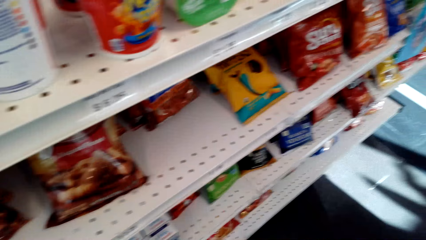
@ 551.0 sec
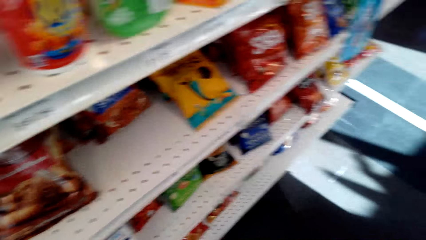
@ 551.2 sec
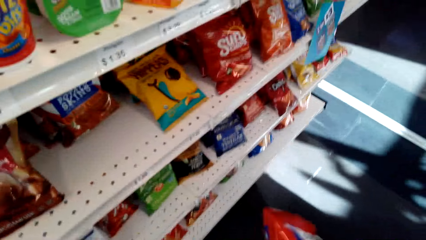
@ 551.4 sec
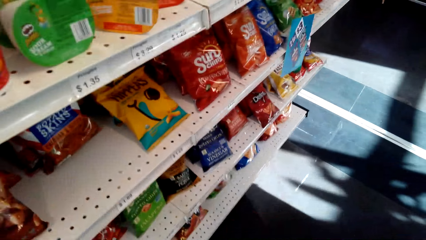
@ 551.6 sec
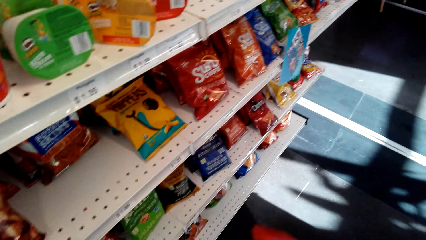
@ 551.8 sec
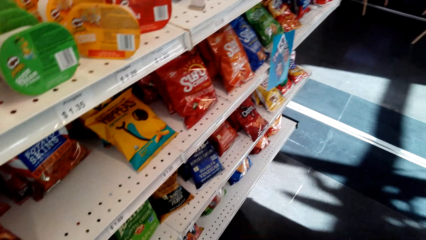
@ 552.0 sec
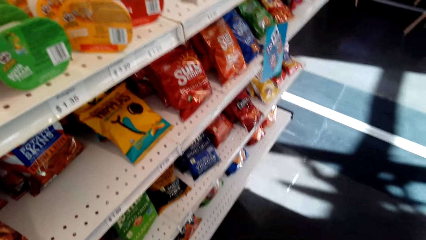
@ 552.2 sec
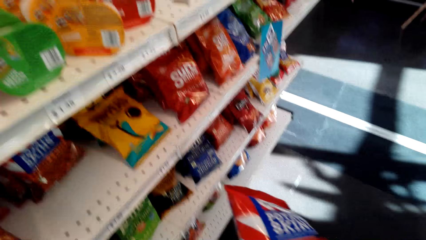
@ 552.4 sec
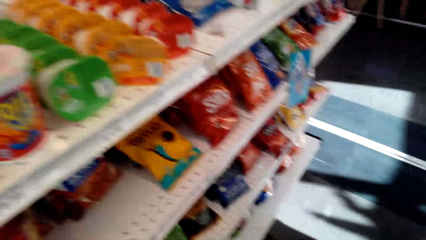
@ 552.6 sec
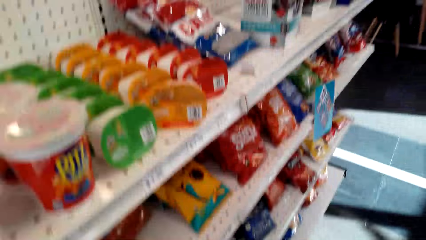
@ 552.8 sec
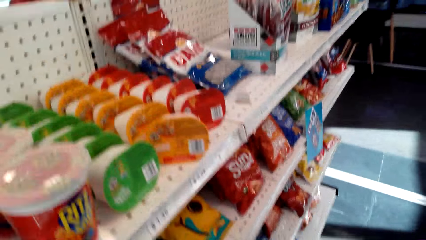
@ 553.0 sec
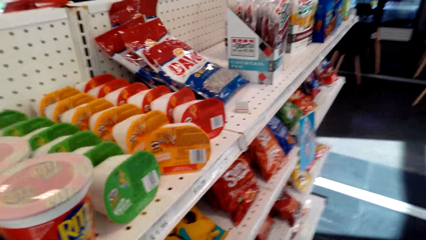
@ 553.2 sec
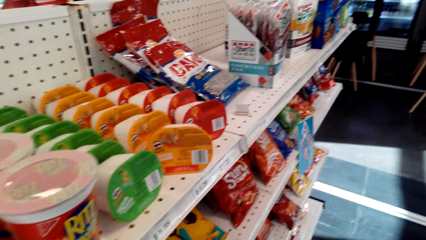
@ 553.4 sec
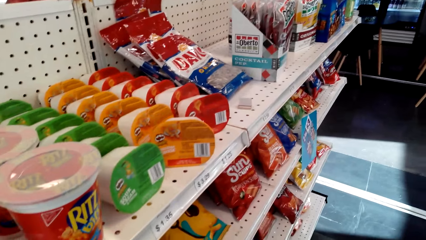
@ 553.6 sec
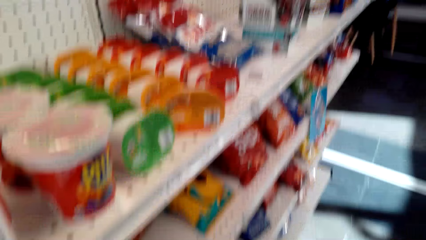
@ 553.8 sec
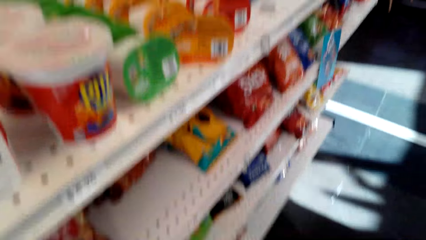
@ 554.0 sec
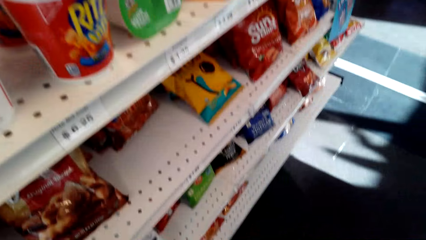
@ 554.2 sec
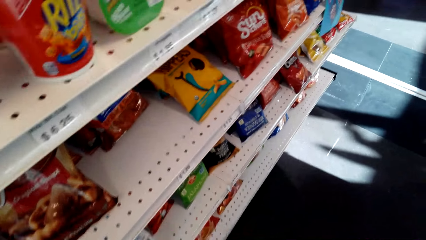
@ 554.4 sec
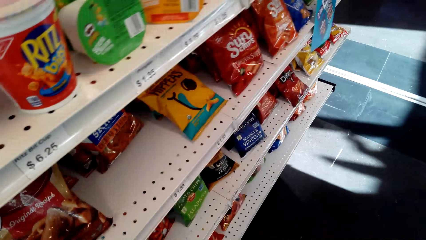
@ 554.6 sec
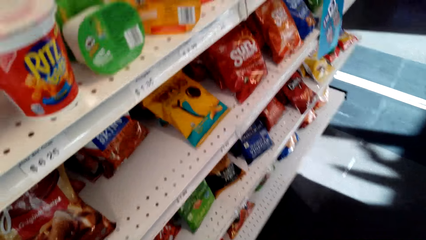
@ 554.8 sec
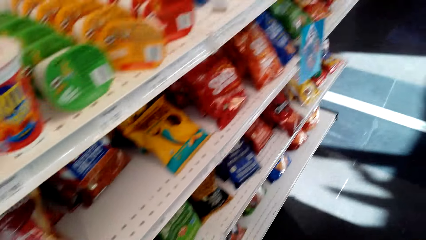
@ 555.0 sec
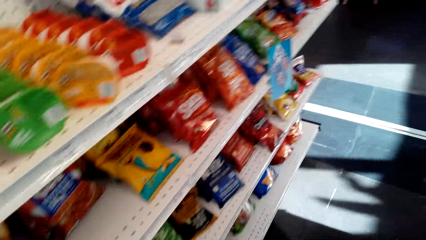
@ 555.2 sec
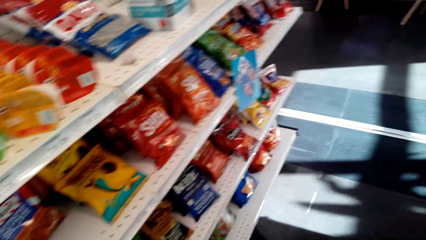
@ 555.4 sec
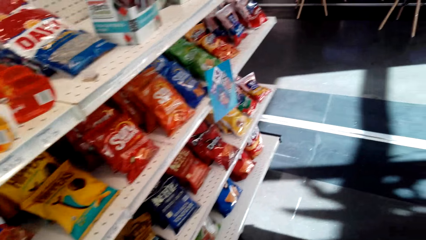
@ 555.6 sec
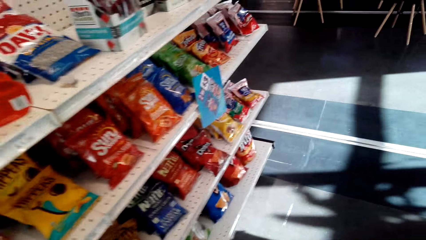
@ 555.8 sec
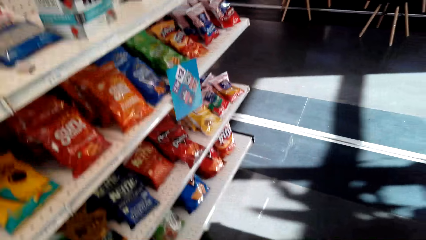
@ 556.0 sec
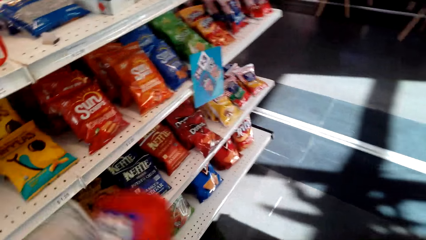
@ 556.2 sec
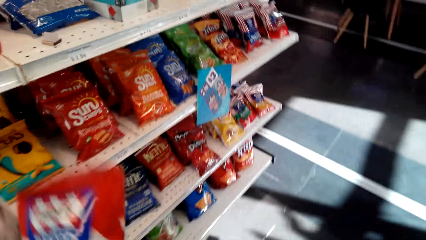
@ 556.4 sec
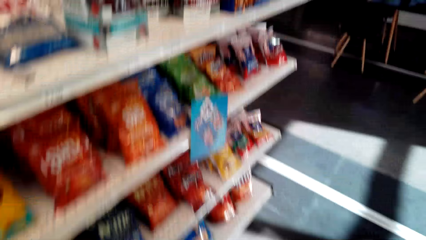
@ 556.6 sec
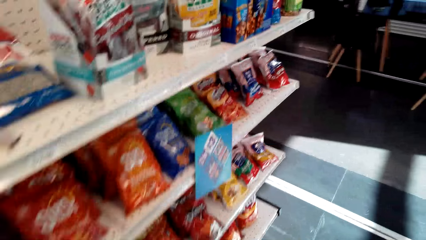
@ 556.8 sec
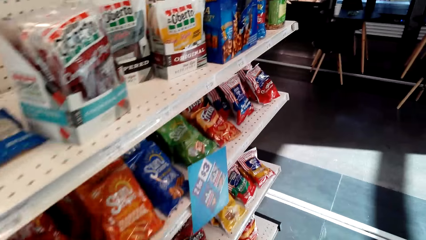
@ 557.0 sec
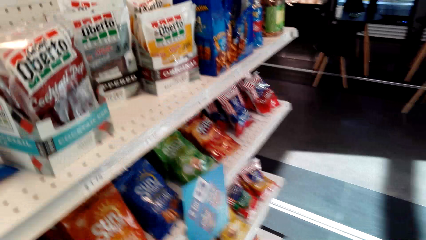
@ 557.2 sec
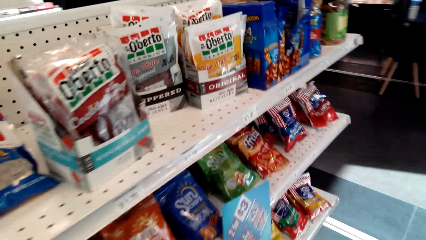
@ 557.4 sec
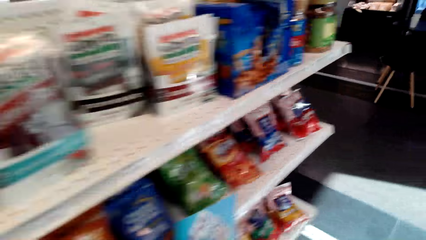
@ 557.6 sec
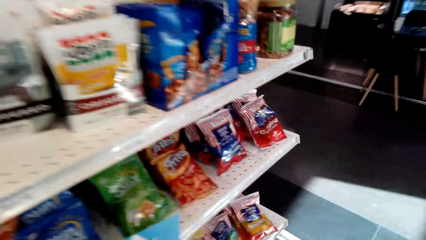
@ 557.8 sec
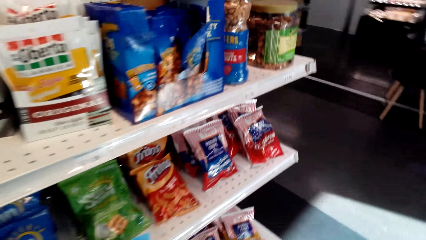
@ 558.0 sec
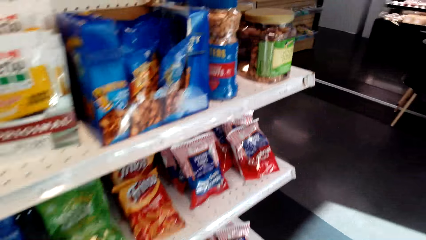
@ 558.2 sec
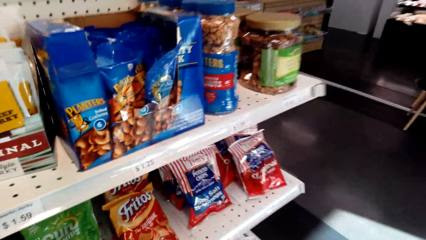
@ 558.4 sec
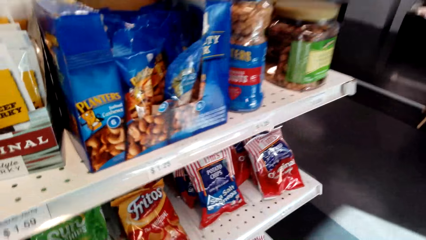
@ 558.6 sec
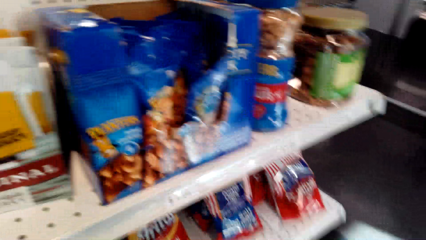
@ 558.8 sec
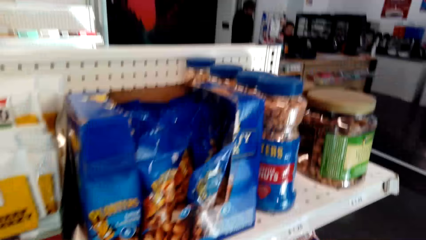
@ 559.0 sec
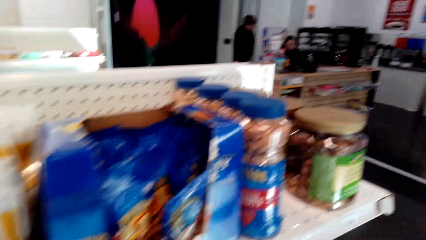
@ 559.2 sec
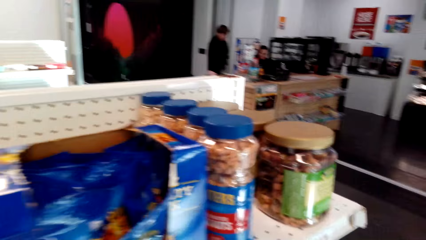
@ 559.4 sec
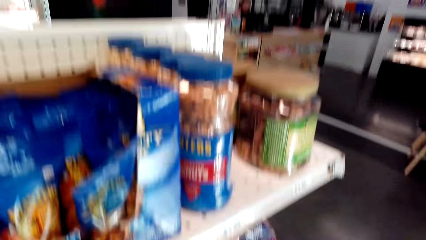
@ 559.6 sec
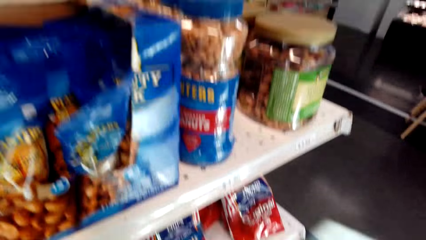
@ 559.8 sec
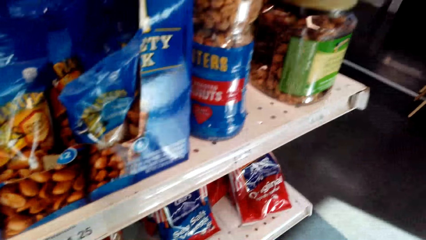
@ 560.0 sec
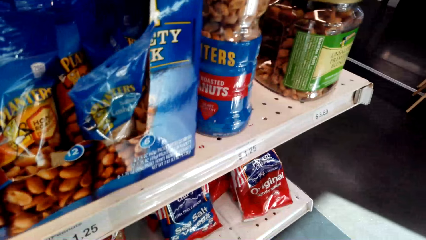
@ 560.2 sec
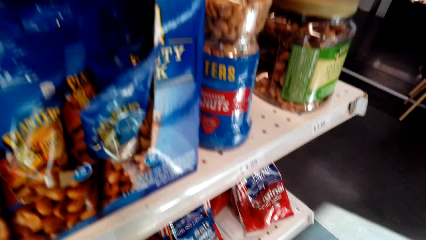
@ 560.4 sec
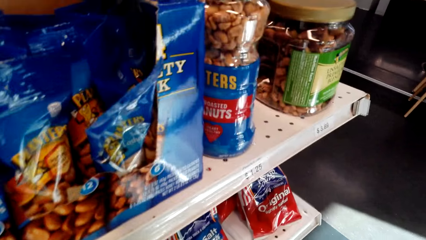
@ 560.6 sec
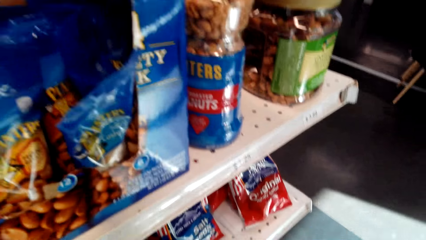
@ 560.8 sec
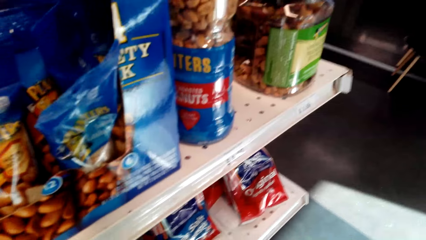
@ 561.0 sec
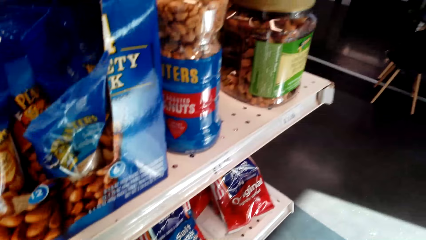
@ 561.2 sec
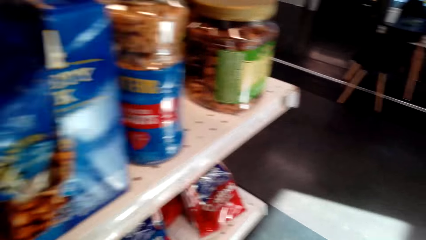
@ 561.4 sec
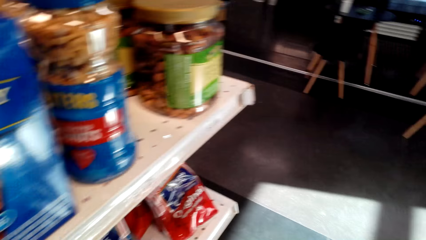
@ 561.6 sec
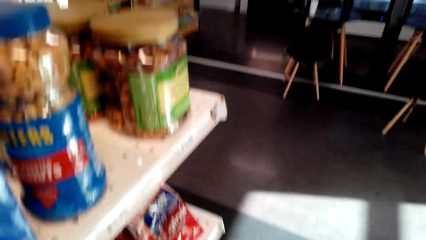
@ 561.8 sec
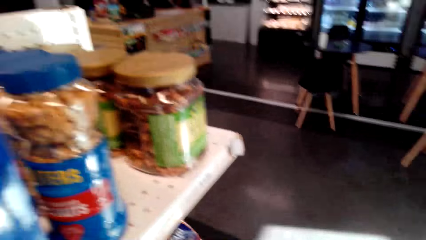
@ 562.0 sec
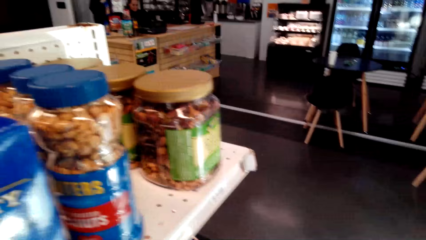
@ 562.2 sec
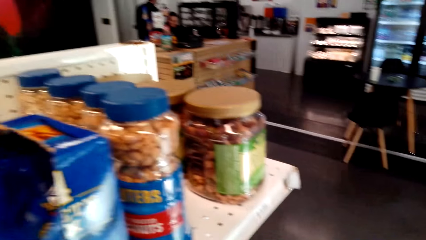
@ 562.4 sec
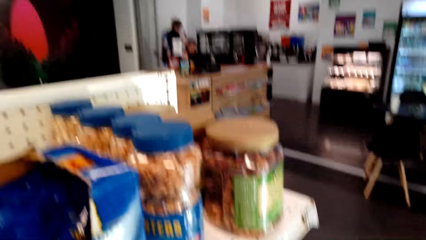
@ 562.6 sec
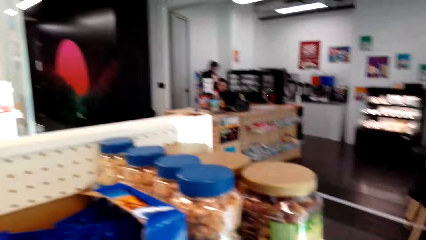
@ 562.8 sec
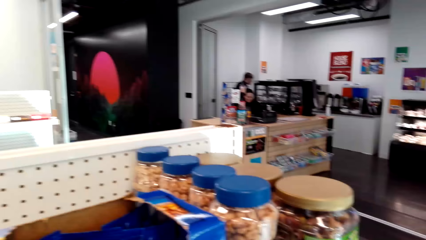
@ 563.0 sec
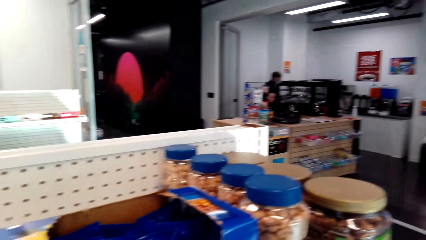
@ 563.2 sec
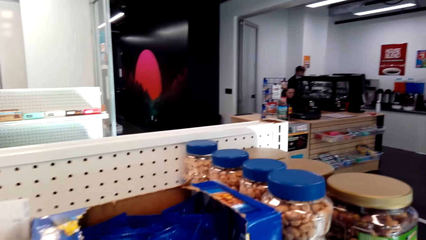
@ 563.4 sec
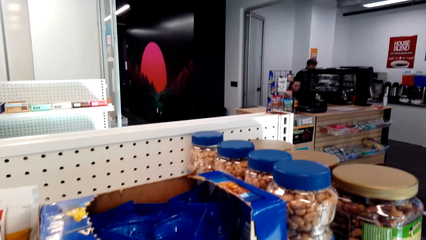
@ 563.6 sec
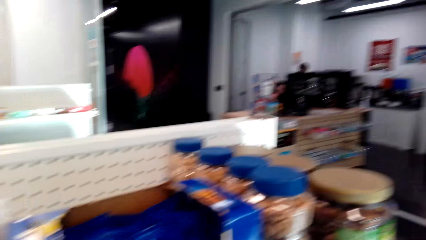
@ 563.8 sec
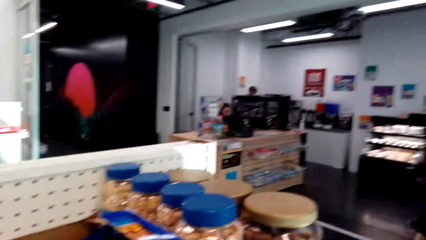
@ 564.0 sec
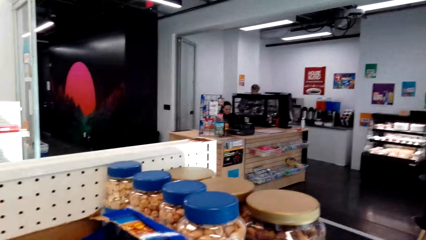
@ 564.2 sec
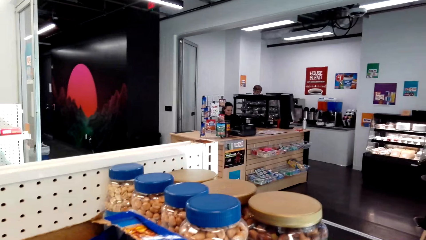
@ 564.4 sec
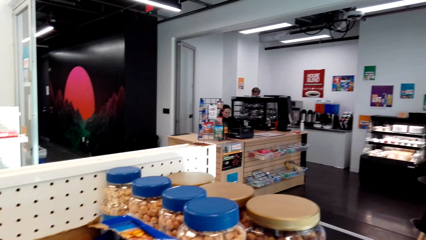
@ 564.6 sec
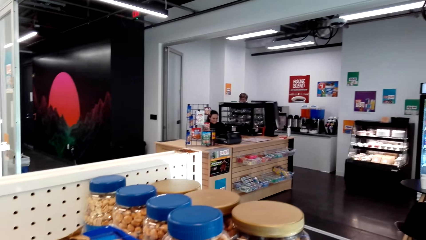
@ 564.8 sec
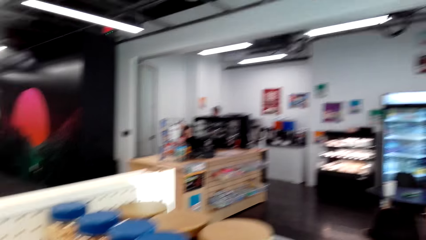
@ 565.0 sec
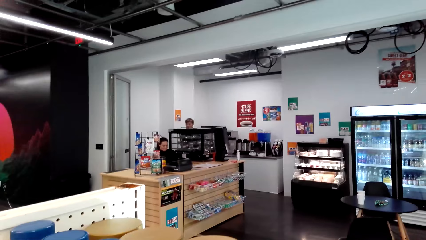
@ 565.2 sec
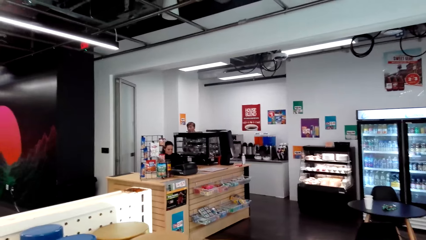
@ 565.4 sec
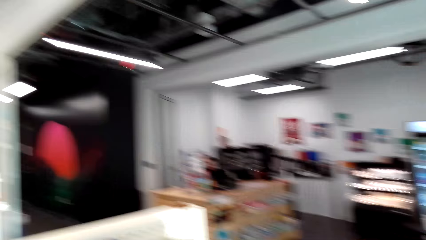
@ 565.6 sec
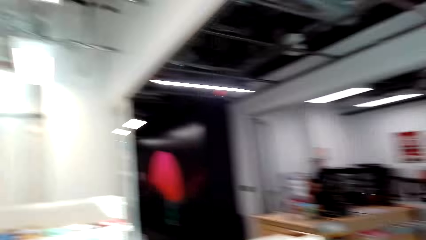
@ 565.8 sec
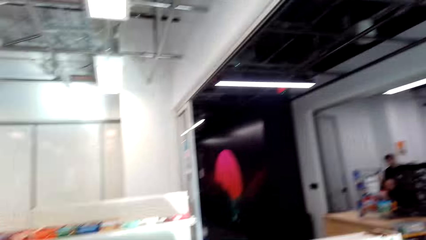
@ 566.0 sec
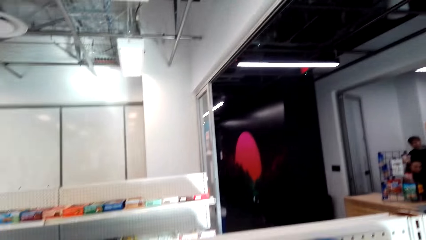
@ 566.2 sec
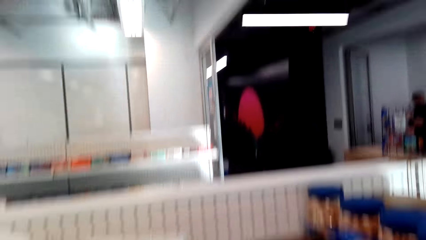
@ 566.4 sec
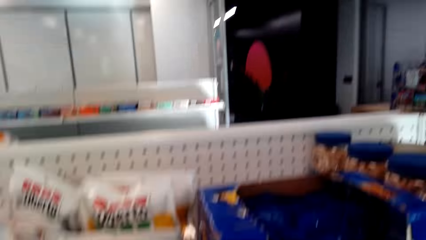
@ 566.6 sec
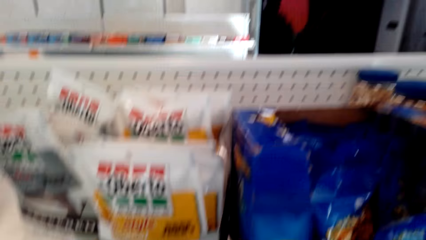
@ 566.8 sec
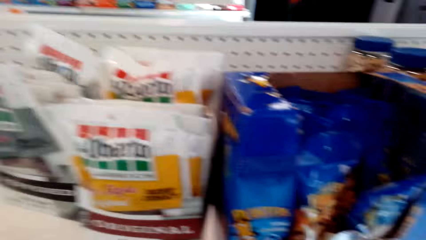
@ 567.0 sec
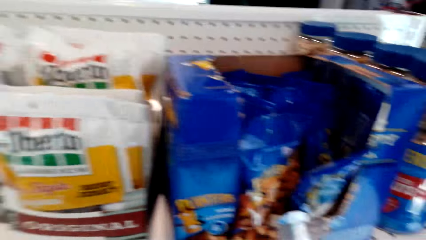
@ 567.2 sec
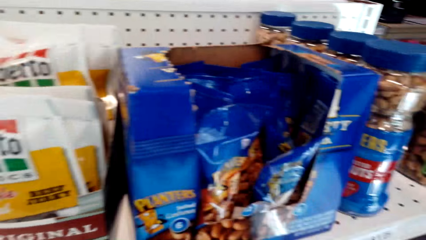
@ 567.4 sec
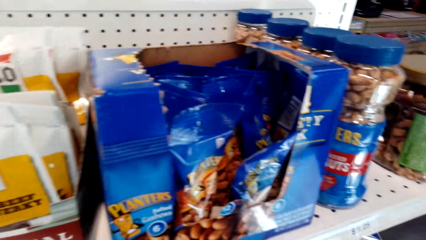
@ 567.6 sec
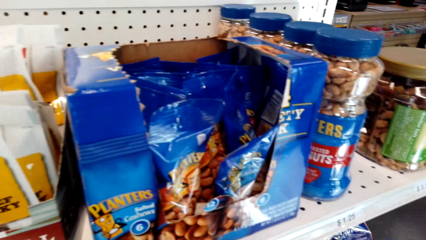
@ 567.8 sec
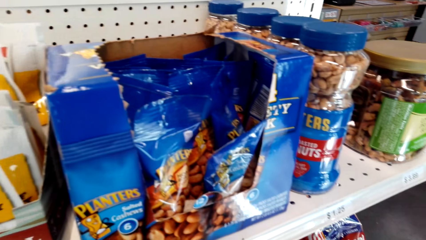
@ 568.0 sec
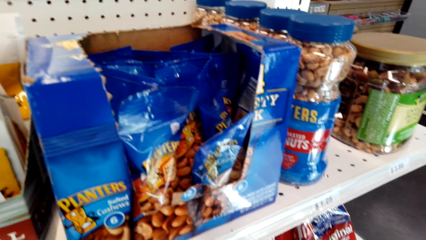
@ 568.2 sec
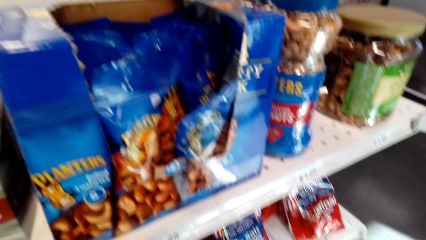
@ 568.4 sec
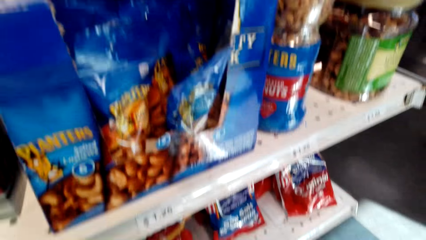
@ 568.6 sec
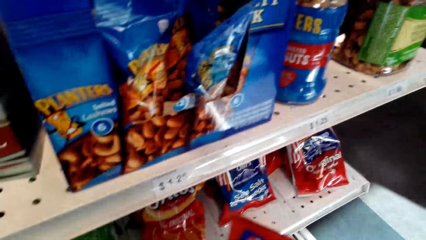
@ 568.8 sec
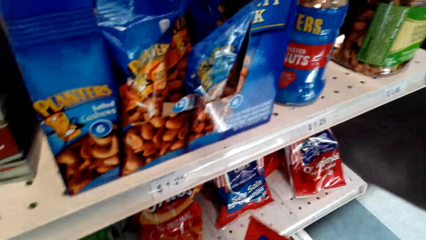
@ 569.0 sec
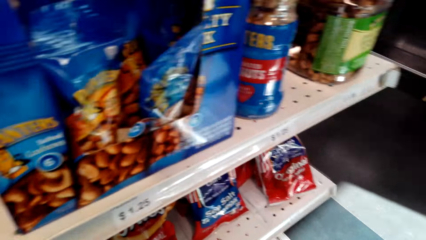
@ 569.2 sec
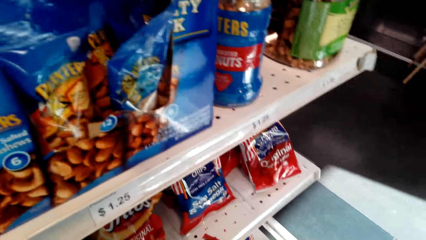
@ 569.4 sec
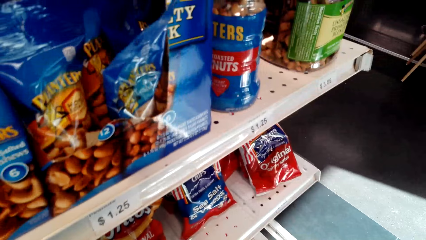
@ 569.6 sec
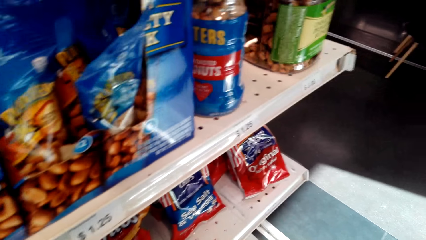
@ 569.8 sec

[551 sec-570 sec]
The camera wearer walks in a mall. They stare at the shelf. They look around.
